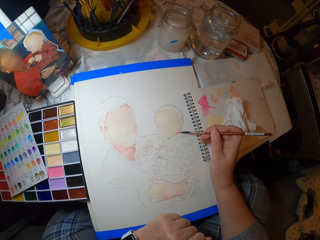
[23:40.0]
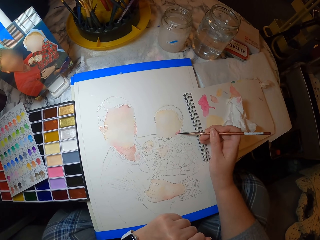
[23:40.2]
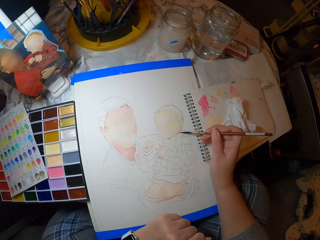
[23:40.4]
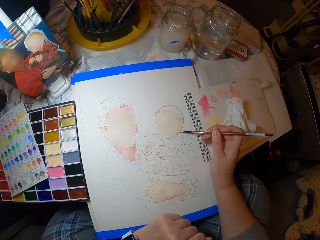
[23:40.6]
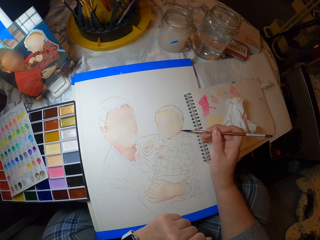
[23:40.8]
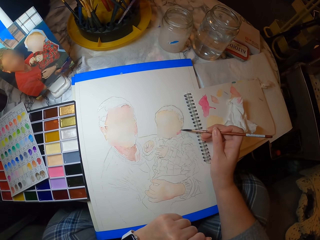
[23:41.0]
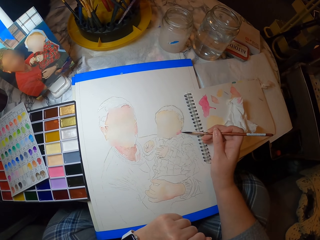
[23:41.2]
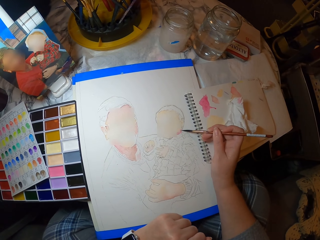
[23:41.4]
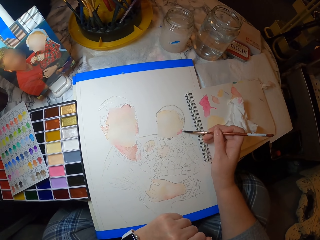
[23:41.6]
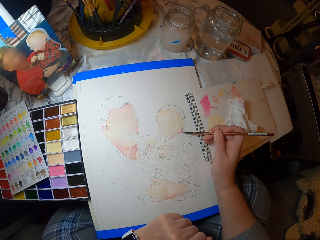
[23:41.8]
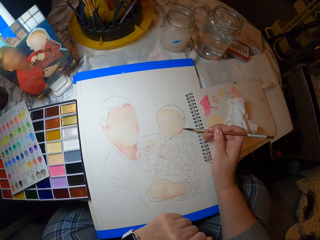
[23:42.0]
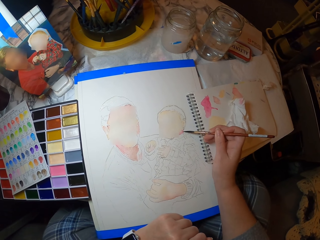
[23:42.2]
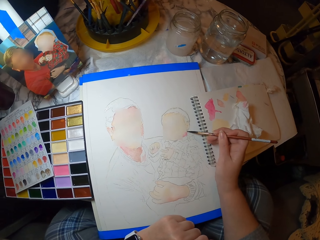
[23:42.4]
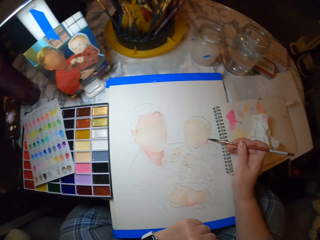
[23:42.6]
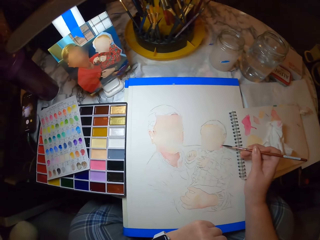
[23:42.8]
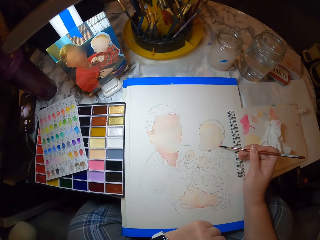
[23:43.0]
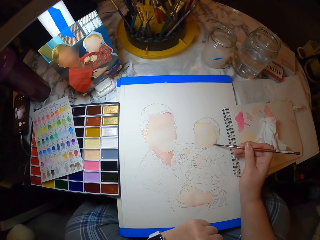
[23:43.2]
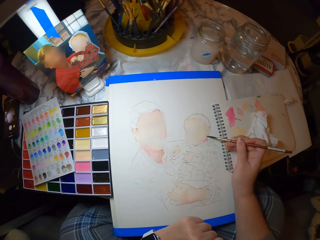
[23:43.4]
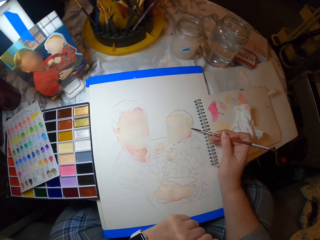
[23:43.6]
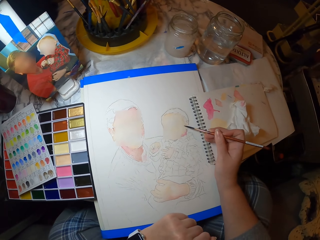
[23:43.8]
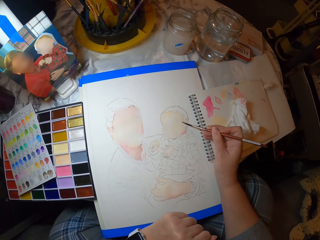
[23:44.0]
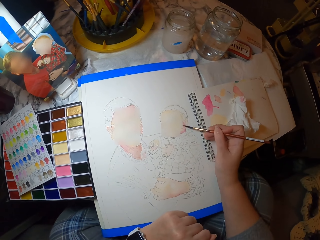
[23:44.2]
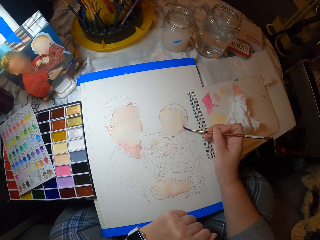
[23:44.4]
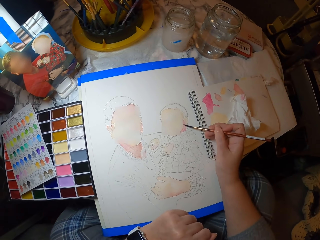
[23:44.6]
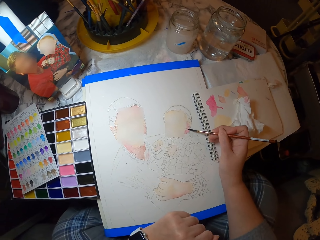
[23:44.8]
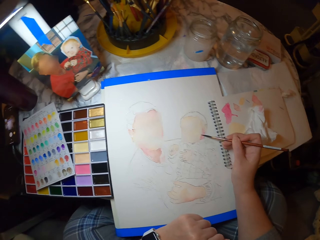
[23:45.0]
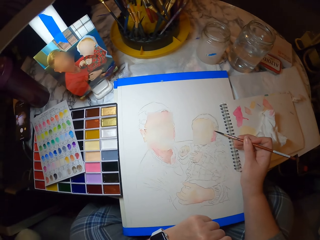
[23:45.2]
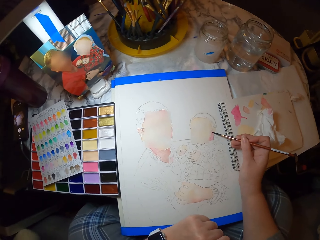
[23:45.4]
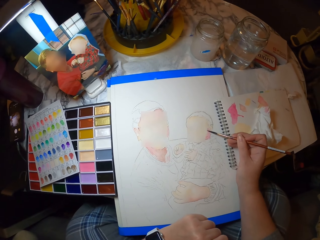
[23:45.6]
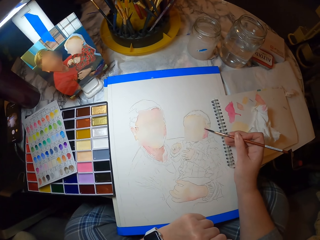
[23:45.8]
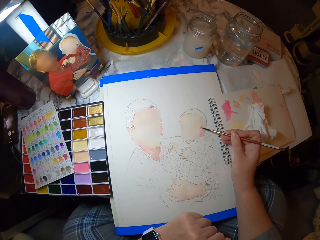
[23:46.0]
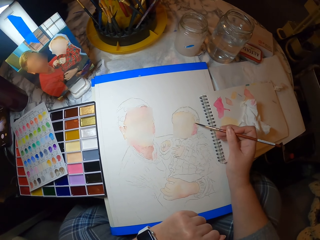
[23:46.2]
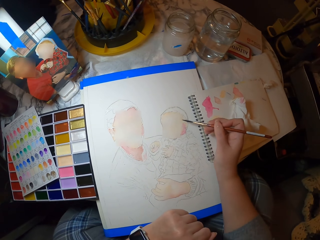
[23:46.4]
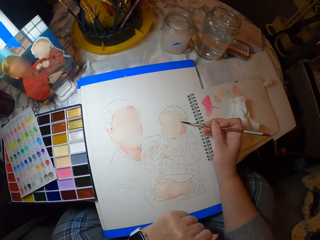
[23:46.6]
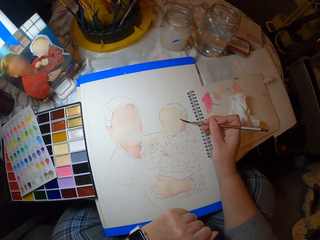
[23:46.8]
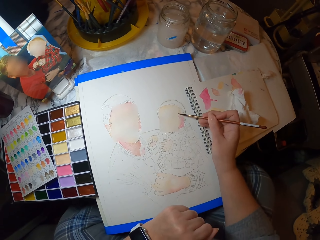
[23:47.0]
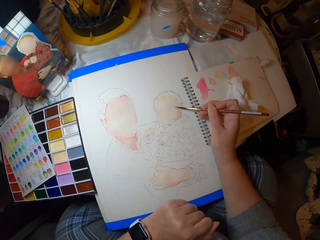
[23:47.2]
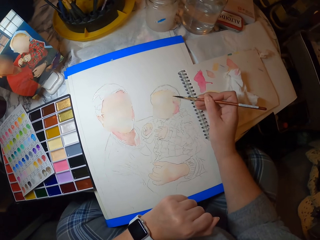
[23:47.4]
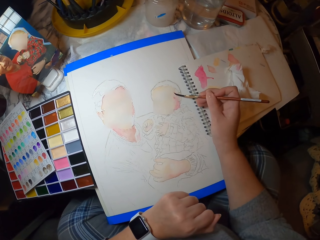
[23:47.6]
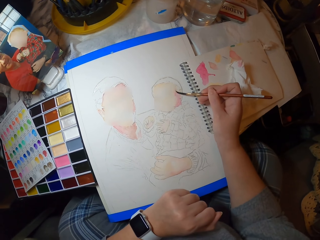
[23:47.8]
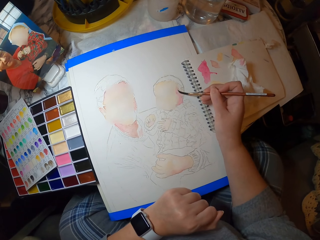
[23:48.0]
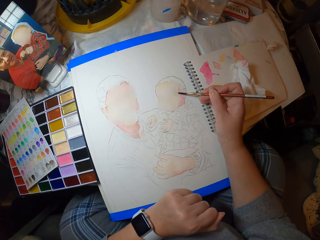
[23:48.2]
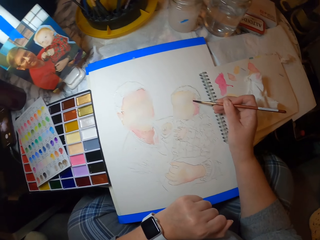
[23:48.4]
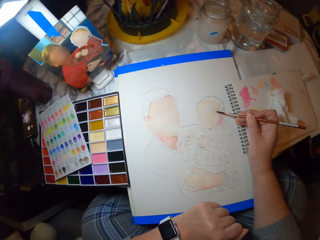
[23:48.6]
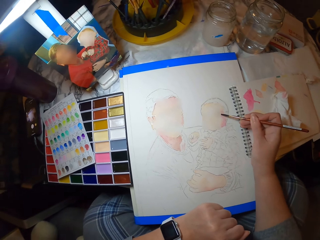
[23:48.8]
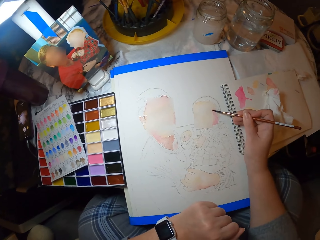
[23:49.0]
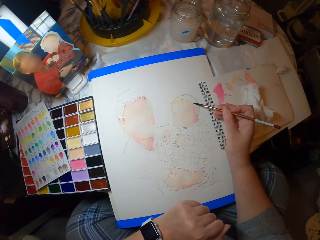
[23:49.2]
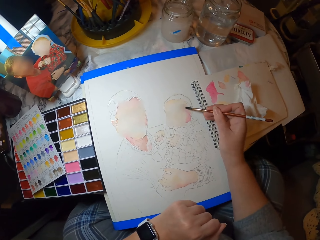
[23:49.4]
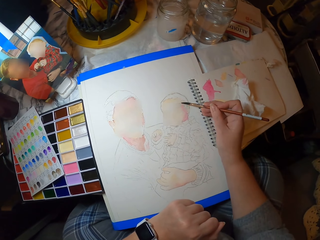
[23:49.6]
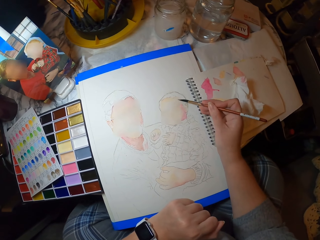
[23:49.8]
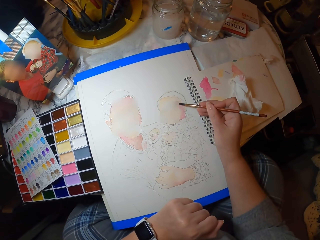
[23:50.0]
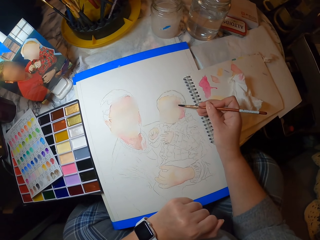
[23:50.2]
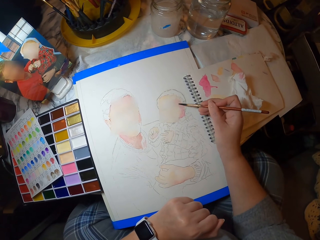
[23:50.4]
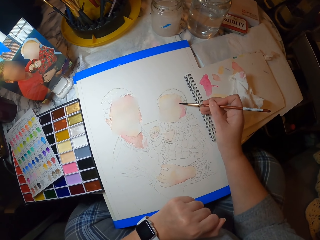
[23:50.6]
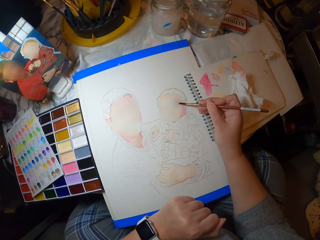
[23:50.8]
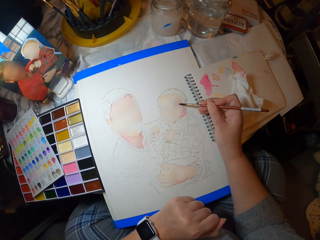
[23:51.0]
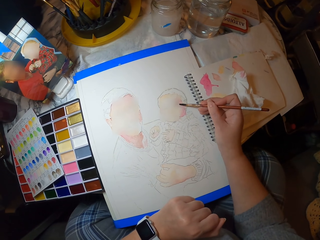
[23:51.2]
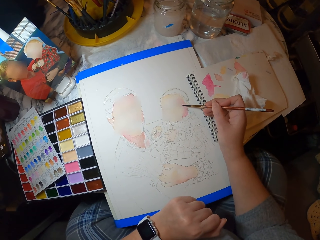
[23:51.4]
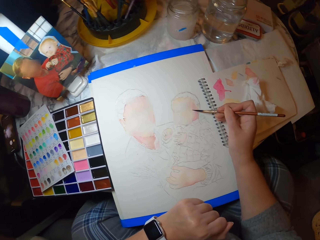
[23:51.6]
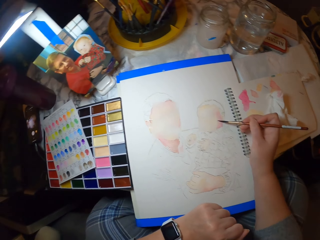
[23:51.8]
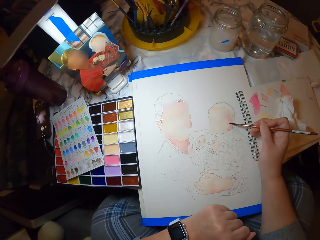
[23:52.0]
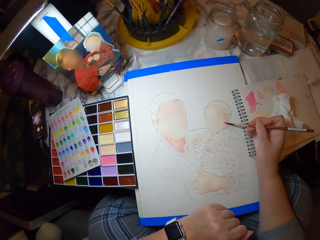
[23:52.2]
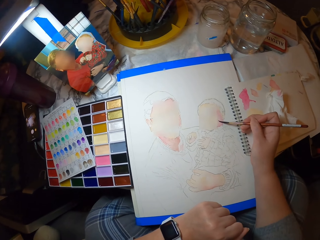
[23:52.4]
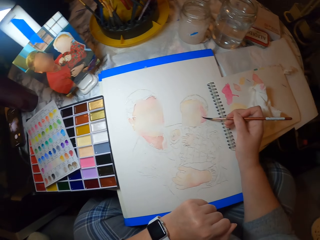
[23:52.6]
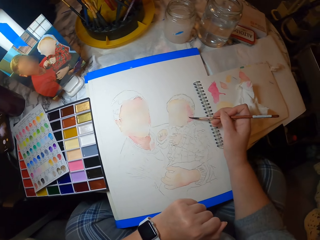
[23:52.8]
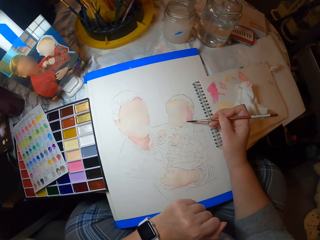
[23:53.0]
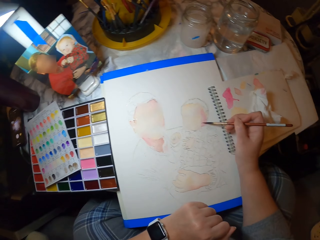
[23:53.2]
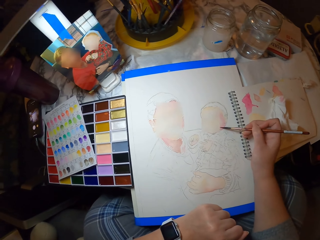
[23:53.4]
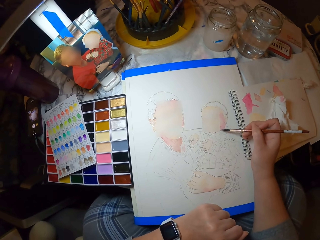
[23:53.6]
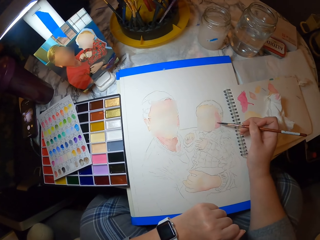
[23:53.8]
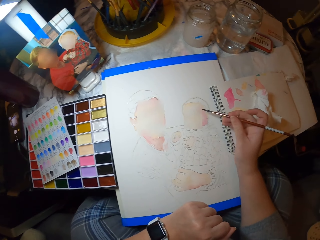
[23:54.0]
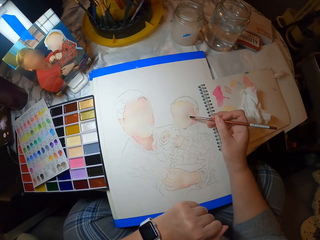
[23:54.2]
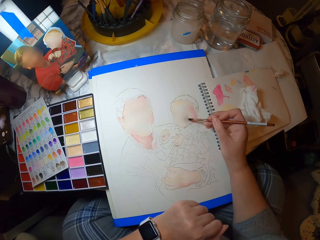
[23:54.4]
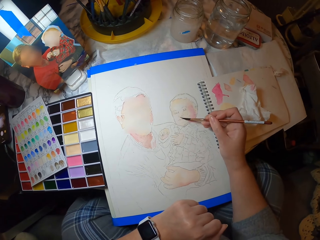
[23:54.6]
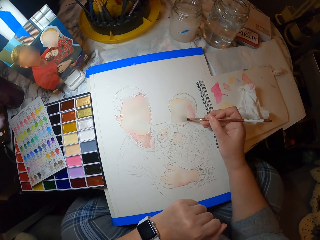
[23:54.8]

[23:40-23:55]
The camera wearer looks at a picture. They look at the picture repeatedly.

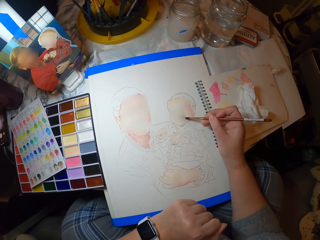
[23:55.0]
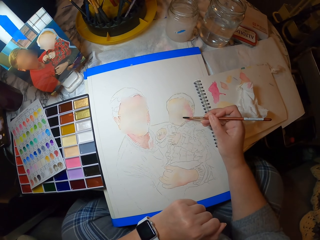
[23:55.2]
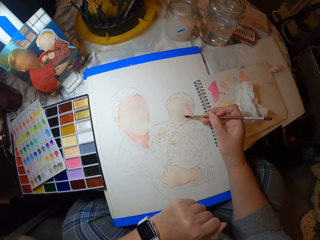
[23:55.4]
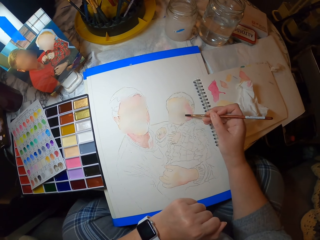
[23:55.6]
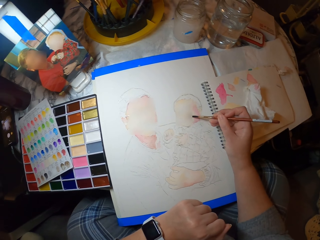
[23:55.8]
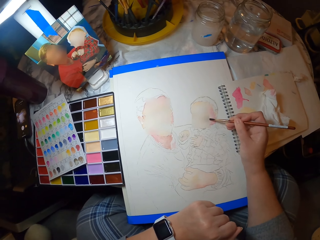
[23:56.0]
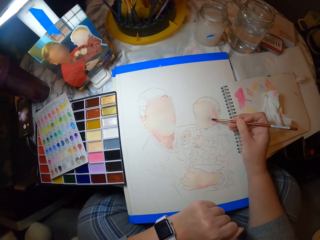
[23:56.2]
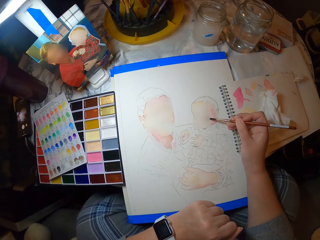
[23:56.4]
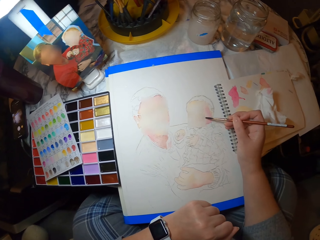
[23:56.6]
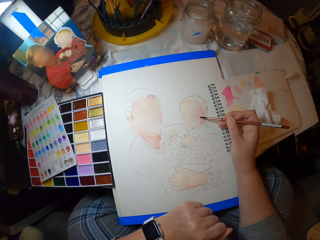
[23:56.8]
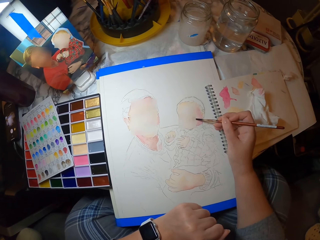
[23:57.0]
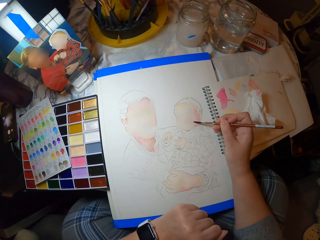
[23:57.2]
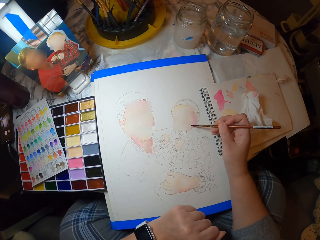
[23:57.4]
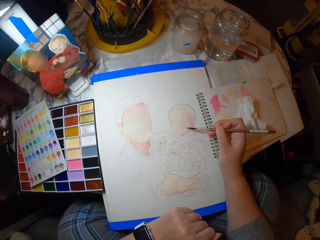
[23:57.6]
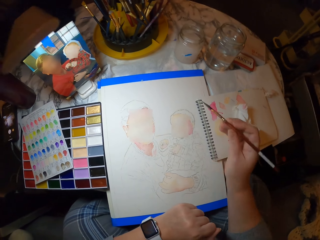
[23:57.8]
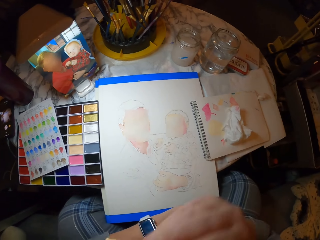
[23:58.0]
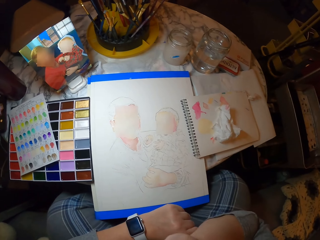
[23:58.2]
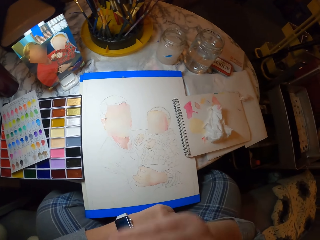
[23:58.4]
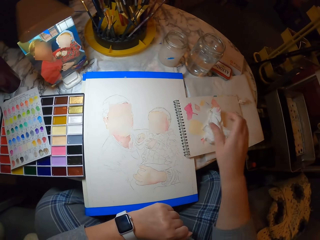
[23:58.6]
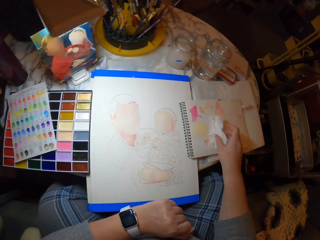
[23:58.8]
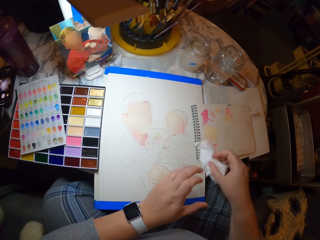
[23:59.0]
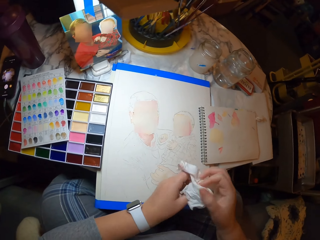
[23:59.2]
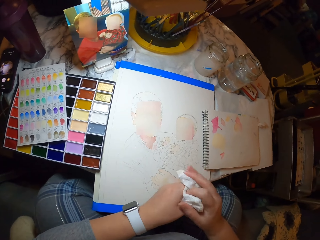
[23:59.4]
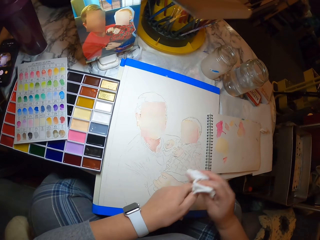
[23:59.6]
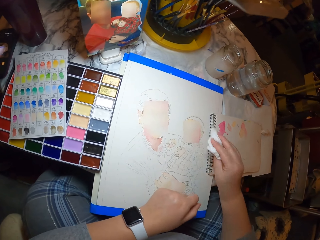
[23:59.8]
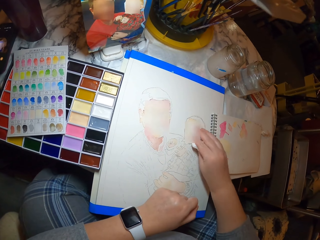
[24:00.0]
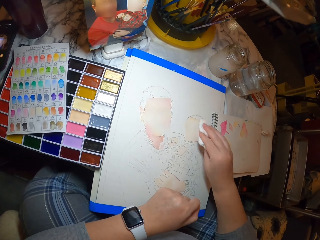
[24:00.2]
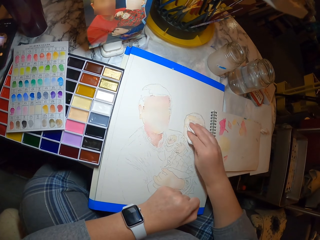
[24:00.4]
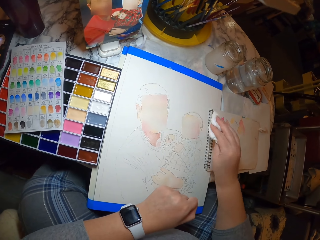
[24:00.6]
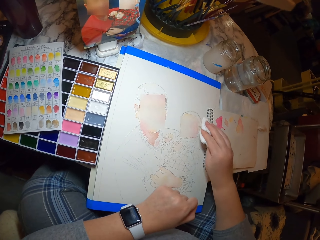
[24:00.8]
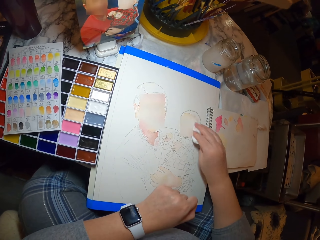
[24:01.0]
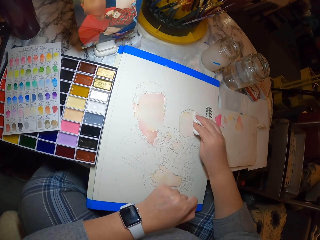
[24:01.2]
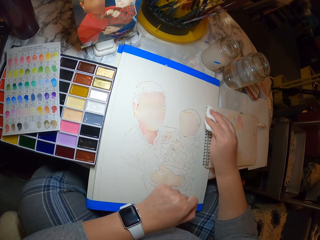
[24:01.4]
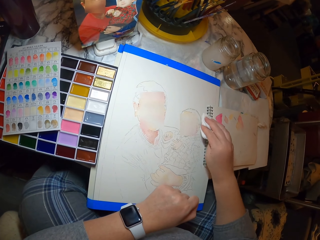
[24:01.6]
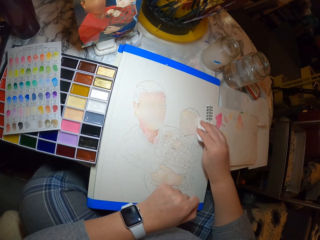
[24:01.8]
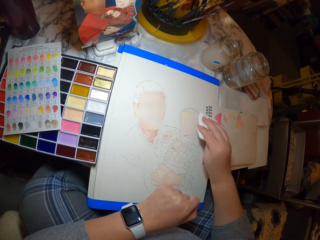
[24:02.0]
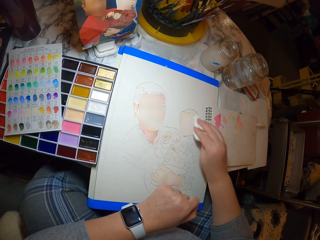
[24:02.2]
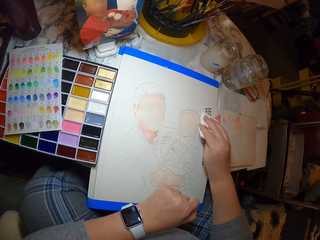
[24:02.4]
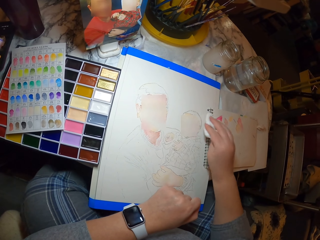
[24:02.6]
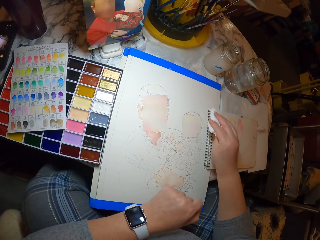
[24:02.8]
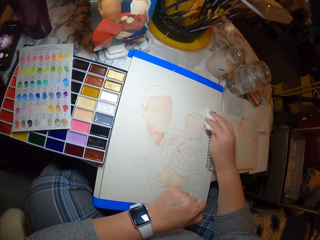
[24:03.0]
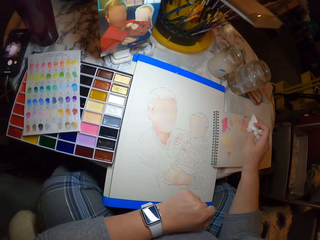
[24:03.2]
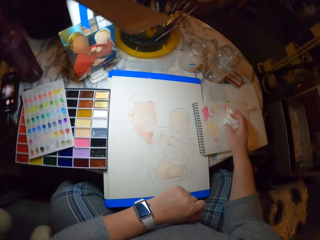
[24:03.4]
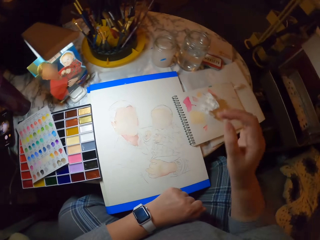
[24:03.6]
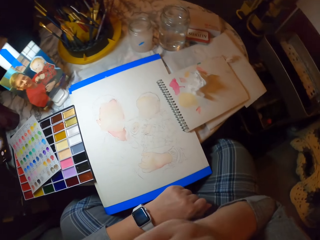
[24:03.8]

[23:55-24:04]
The camera wearer puts the brush on the mouth. They pick the paper or serviette on the table, fold the serviette and put the serviette on the drawing. They dry the picture with the paper. They place the serviette on the book.
